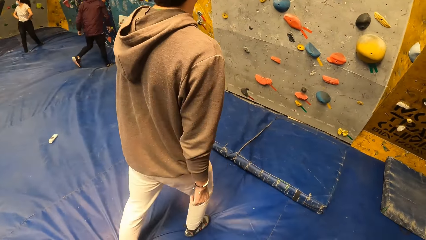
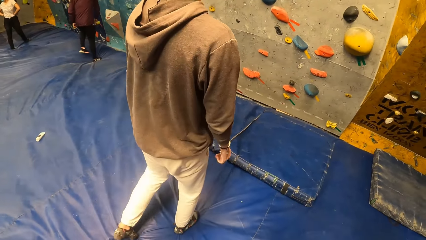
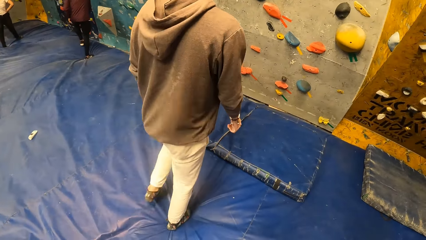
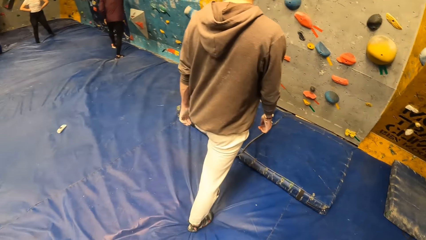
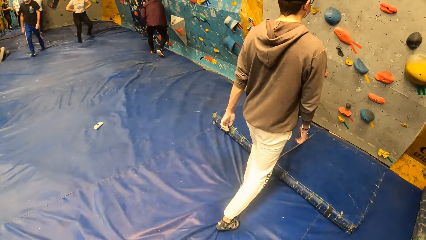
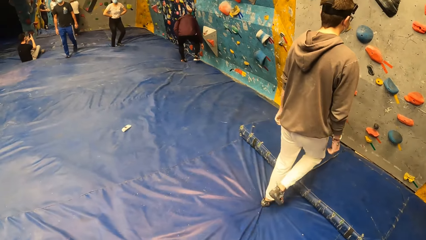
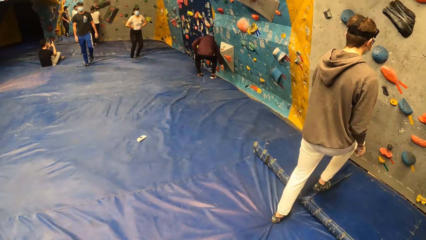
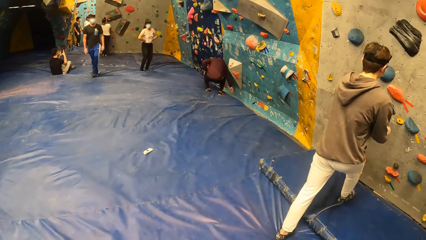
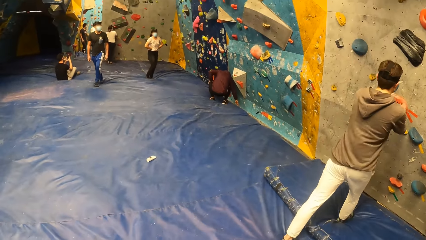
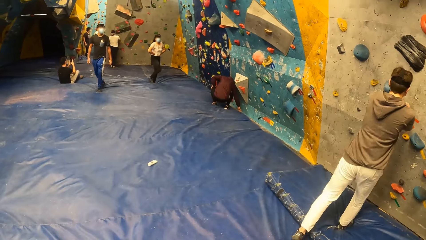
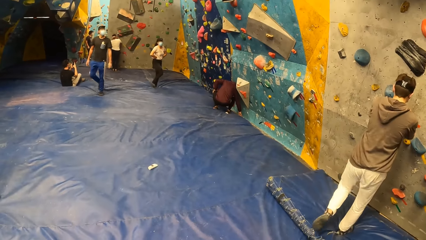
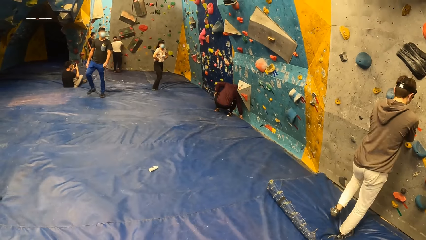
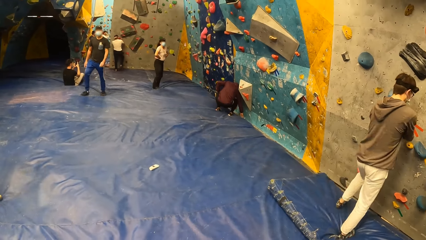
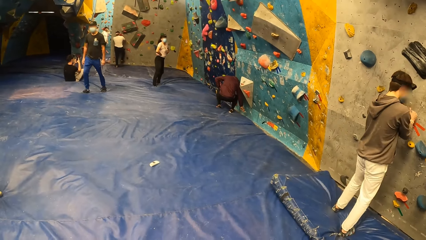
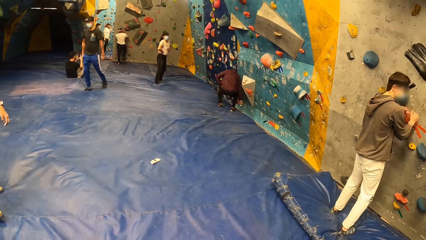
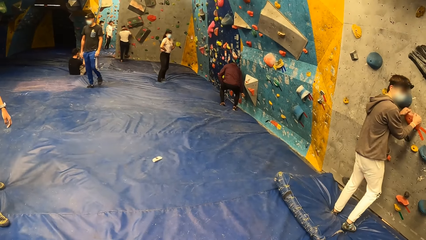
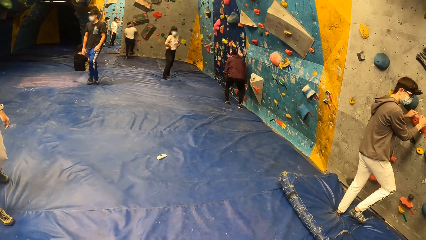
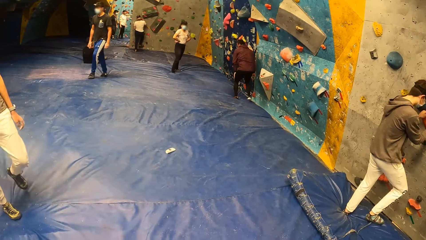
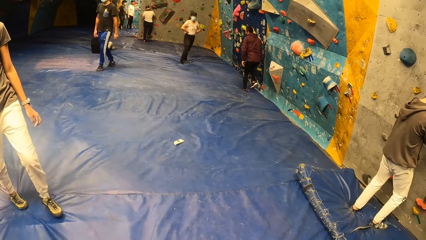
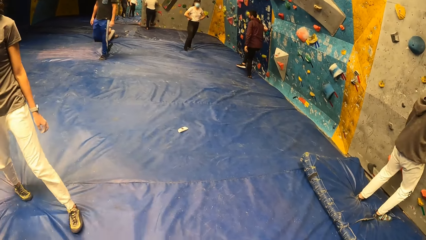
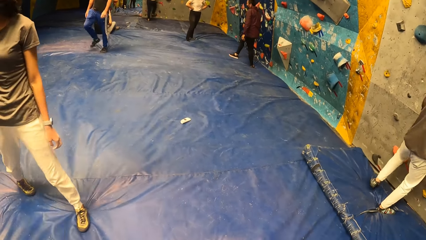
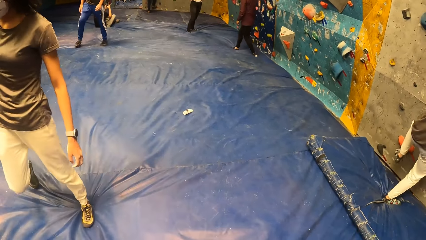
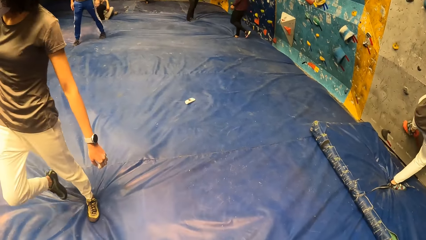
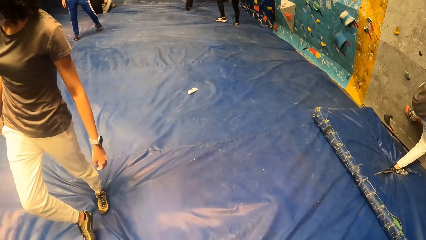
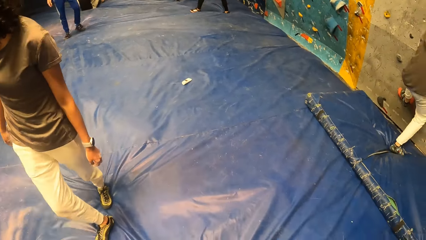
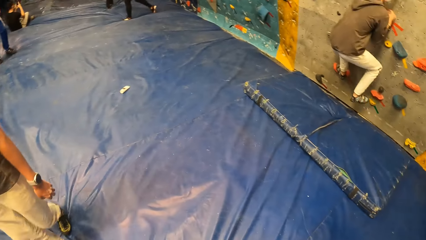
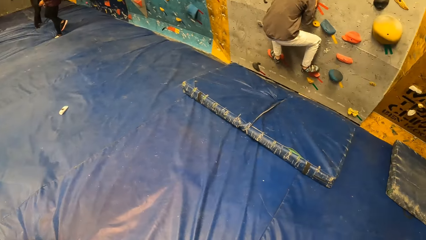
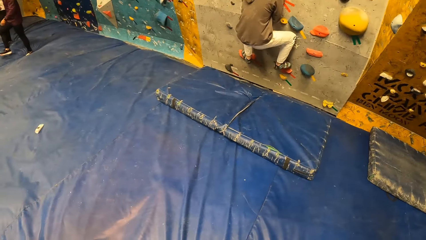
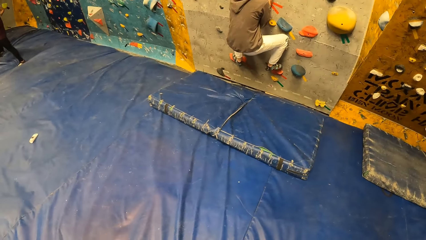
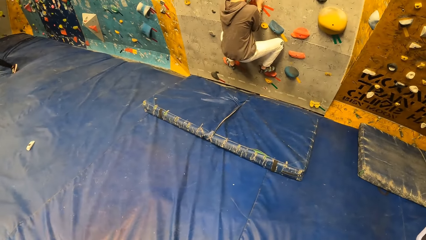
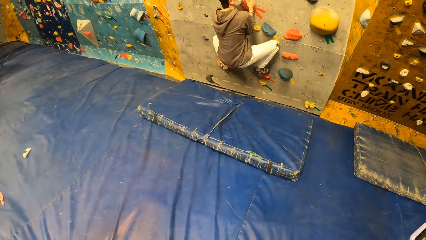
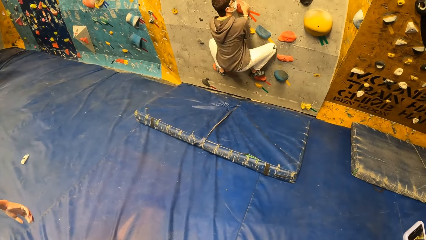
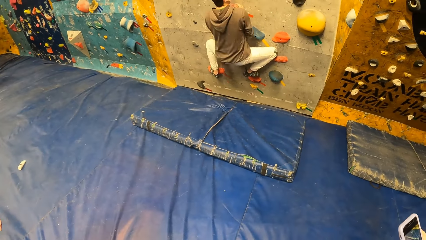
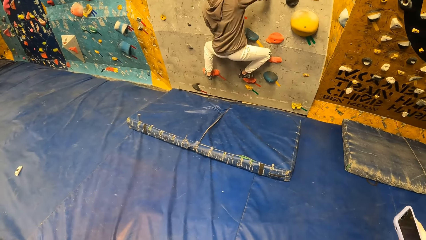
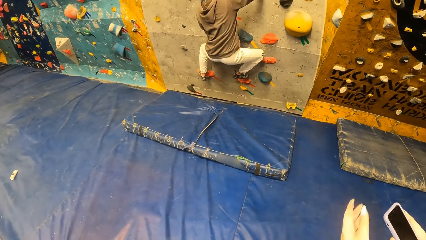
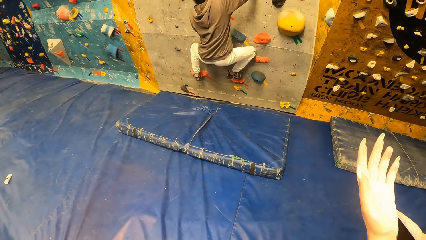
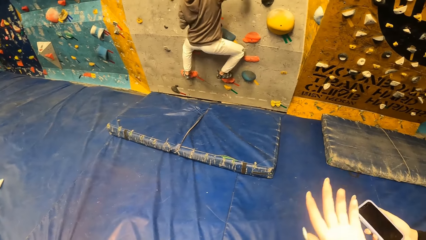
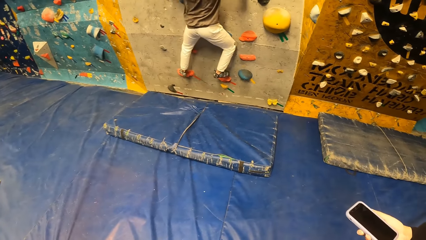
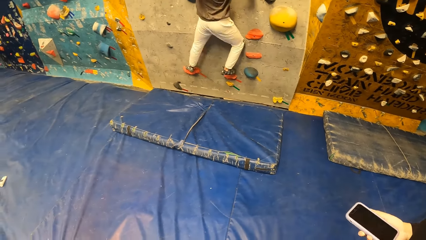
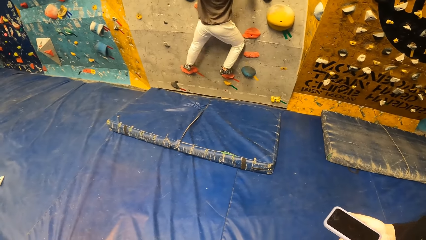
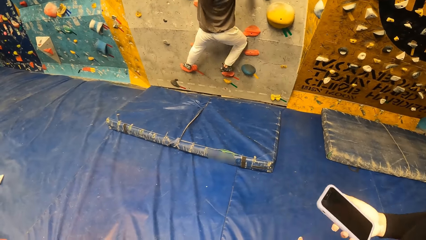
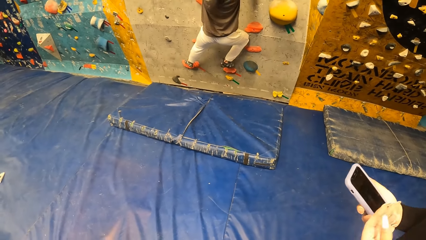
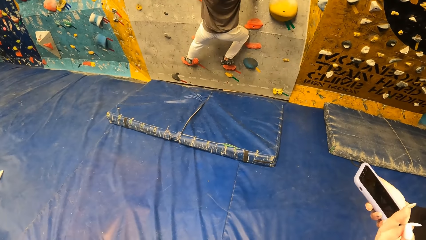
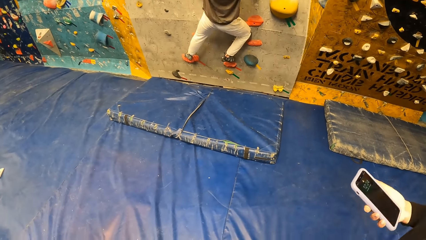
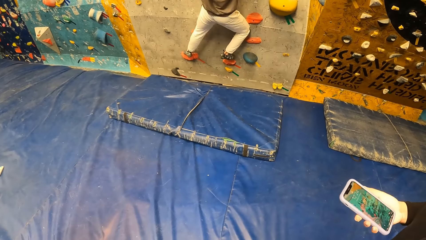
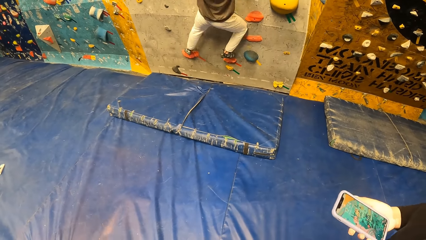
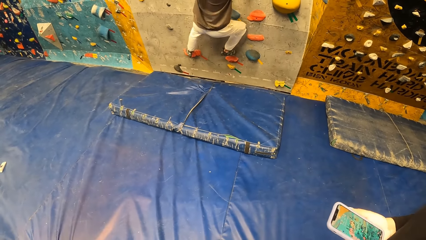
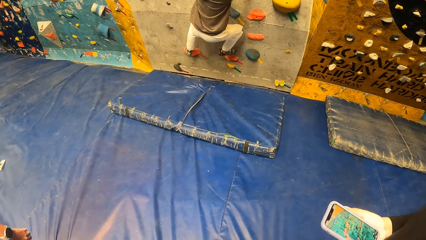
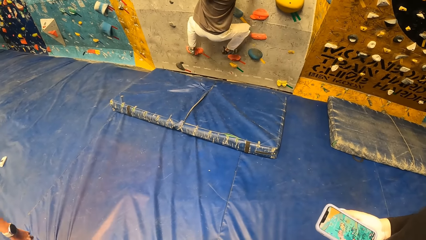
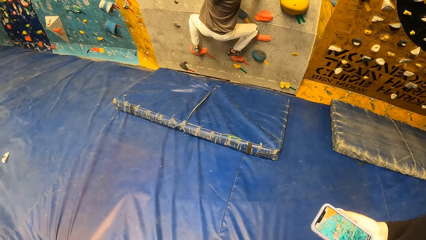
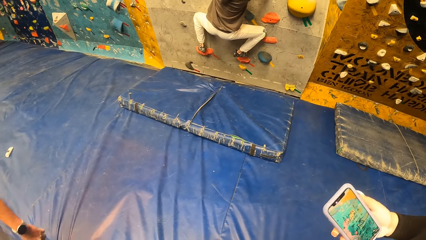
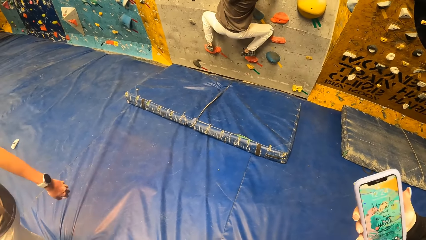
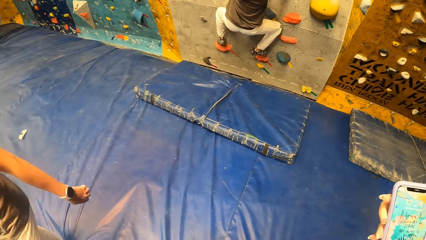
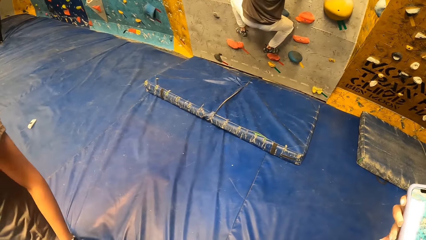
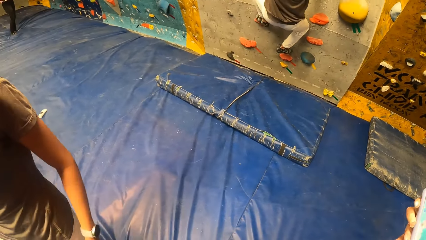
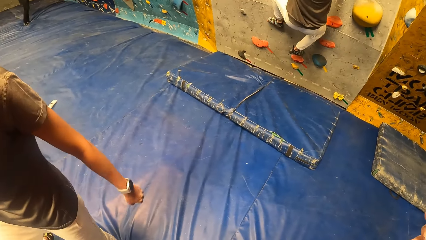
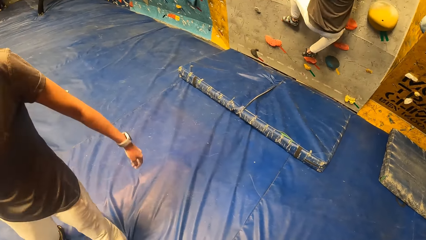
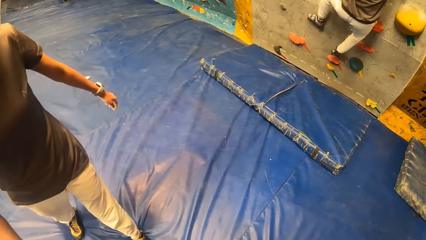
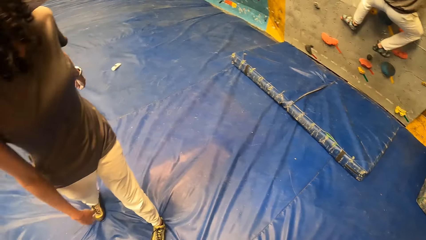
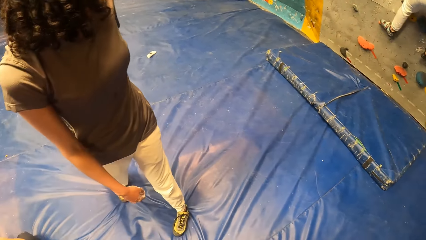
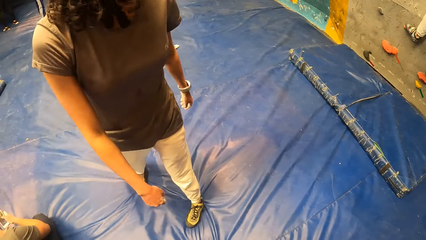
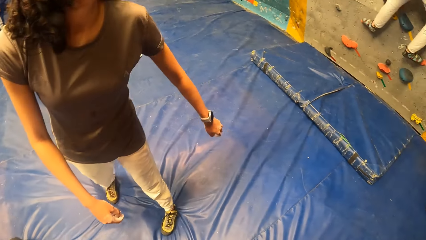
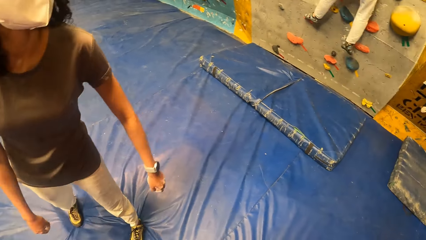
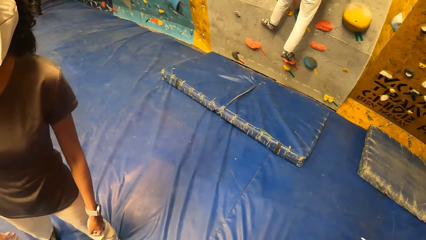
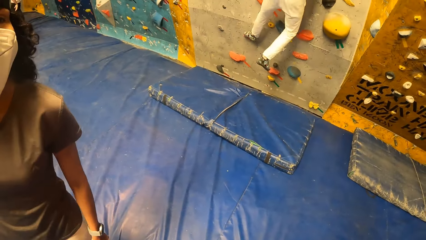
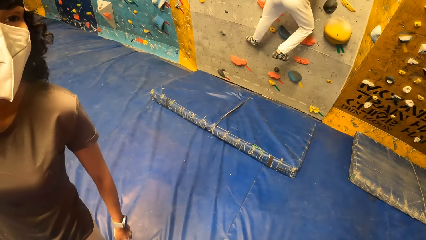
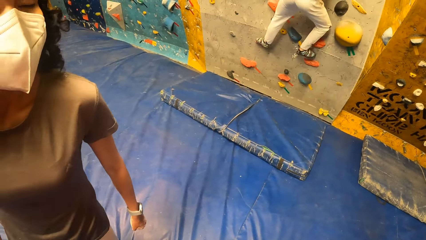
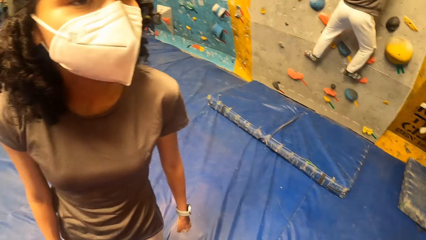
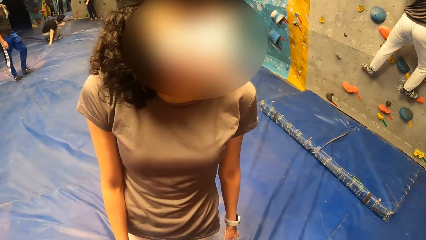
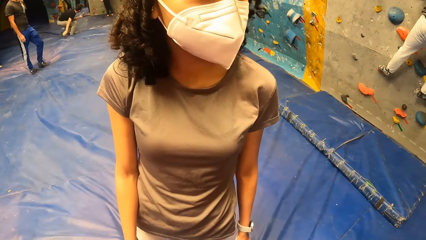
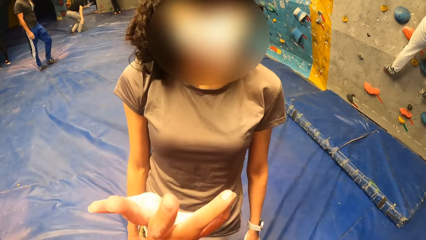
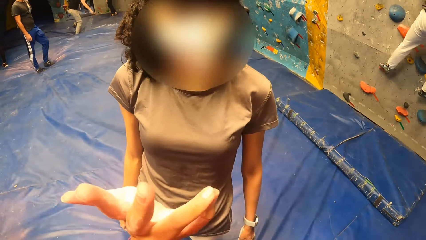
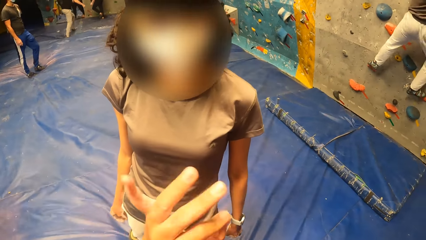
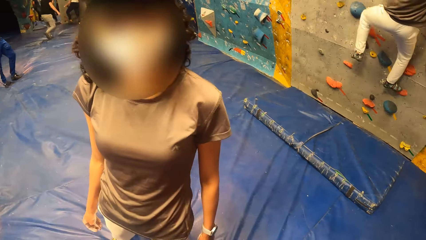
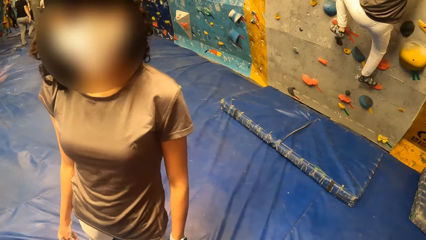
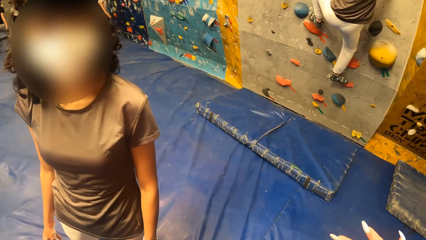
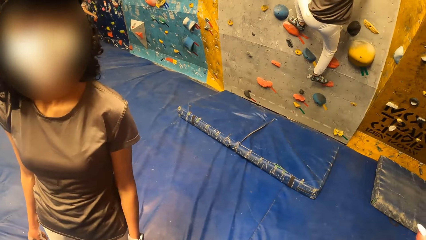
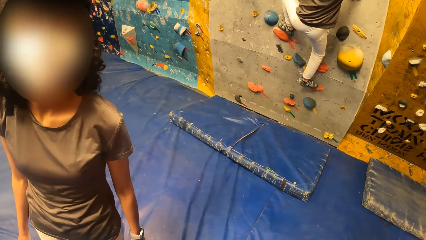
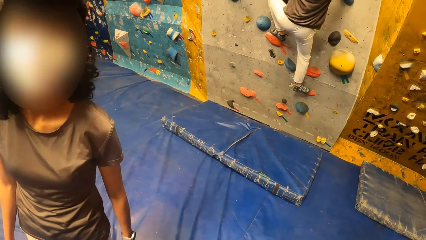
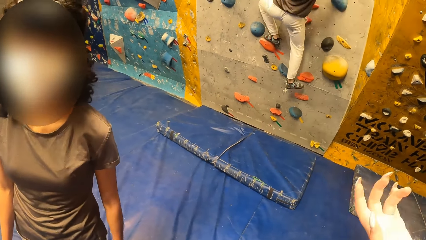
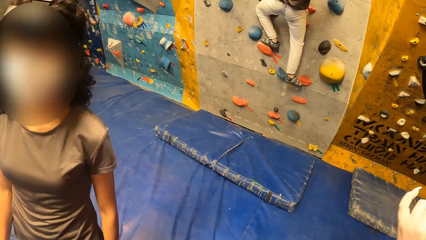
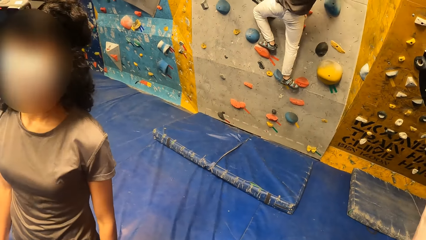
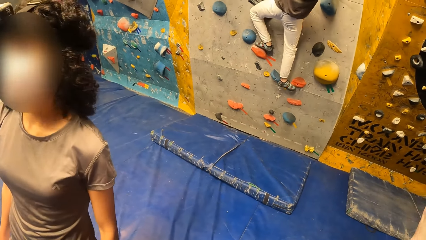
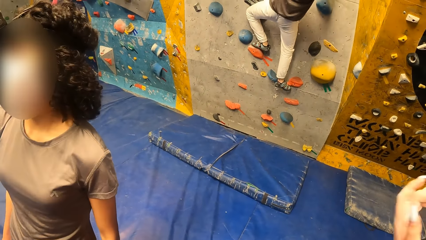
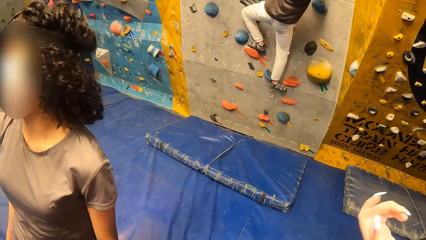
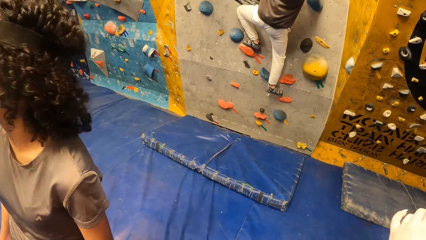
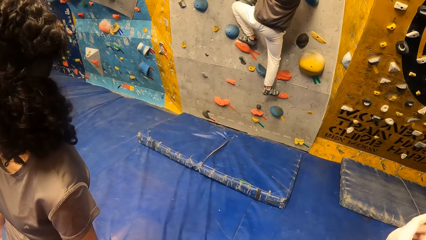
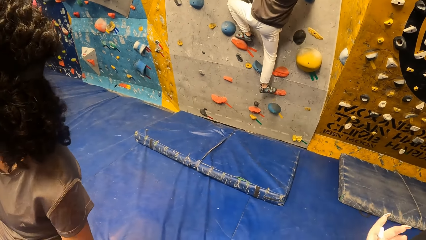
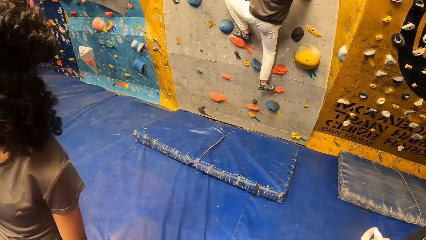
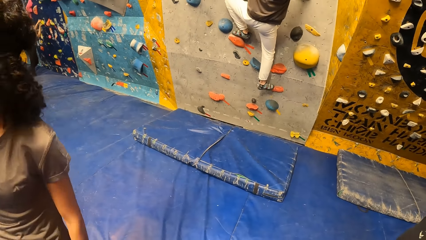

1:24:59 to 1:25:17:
The camera wearer looks around. A man climbs the rock wall with both hands and both legs. Another man picks a spanner from the floor with his right hand. A woman holds the phone with her right hand. The camera wearer converses with a female.
